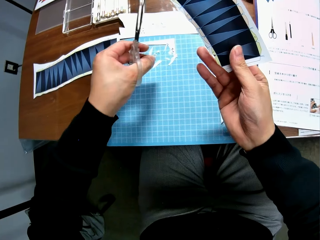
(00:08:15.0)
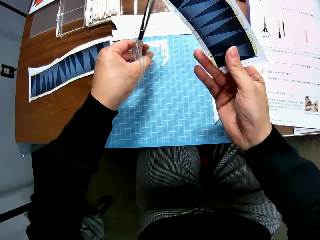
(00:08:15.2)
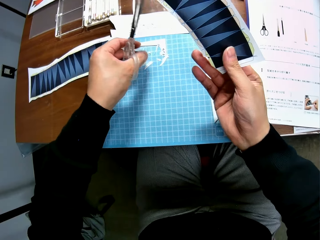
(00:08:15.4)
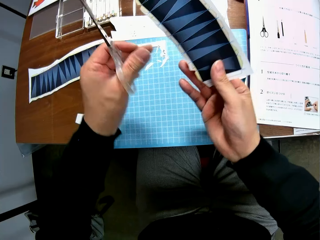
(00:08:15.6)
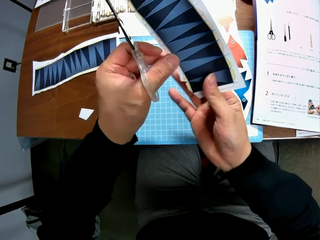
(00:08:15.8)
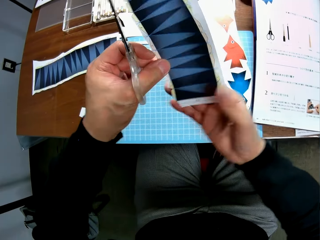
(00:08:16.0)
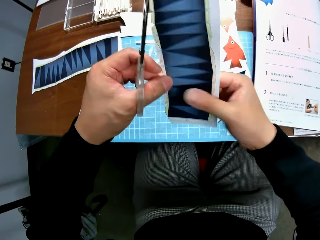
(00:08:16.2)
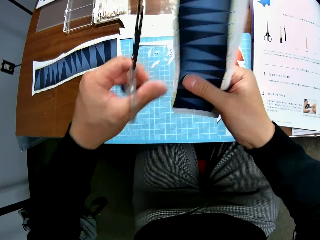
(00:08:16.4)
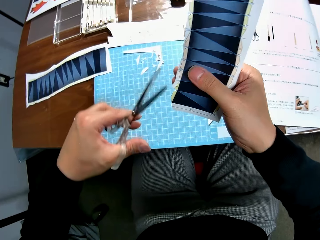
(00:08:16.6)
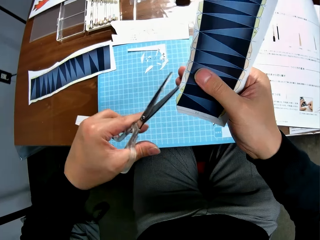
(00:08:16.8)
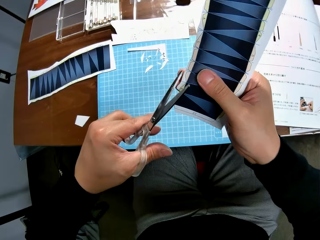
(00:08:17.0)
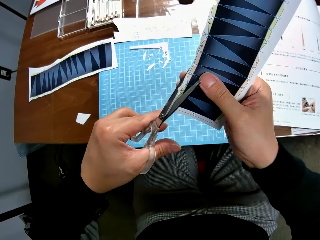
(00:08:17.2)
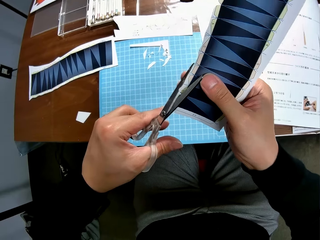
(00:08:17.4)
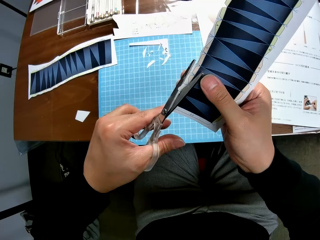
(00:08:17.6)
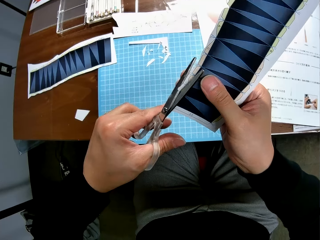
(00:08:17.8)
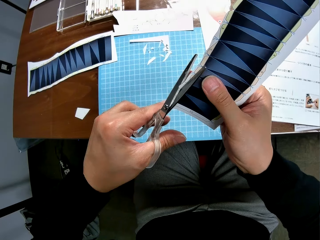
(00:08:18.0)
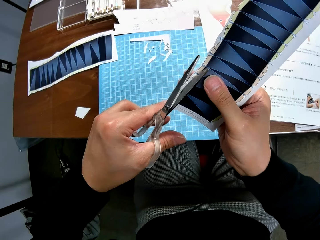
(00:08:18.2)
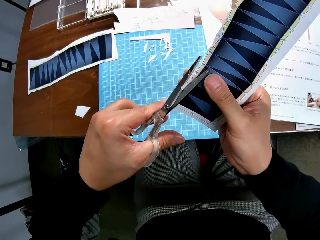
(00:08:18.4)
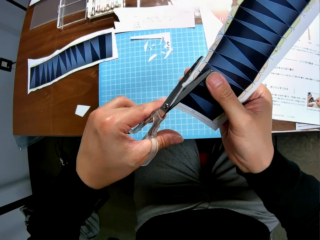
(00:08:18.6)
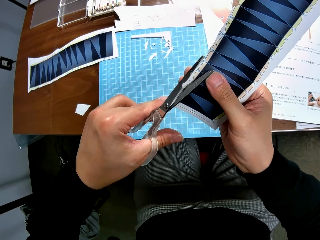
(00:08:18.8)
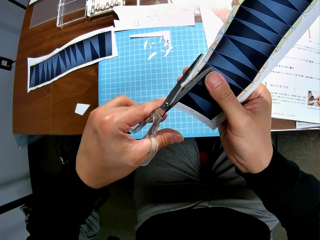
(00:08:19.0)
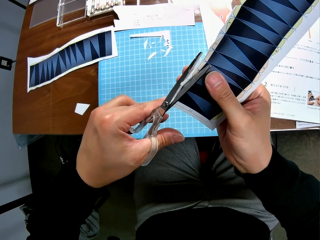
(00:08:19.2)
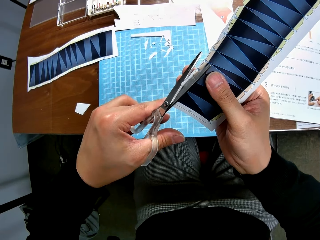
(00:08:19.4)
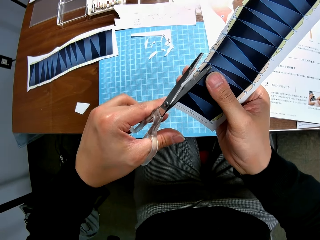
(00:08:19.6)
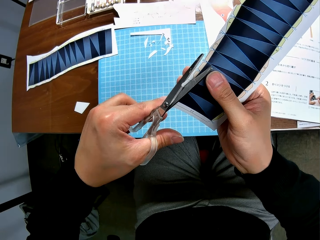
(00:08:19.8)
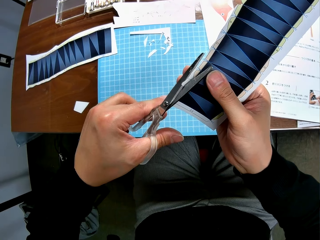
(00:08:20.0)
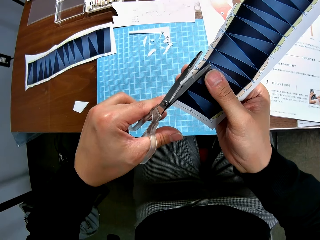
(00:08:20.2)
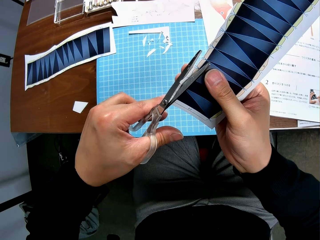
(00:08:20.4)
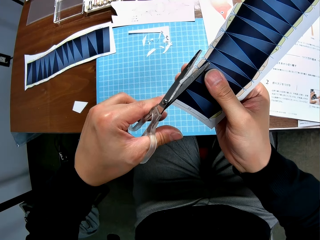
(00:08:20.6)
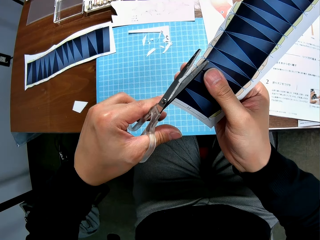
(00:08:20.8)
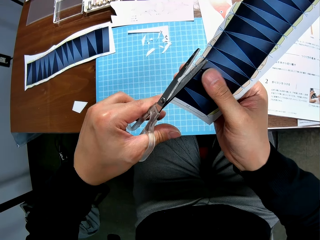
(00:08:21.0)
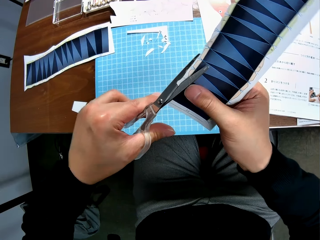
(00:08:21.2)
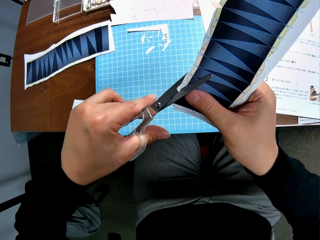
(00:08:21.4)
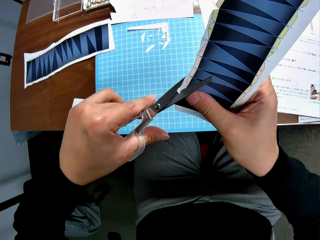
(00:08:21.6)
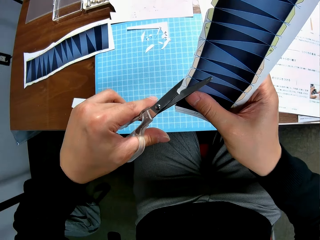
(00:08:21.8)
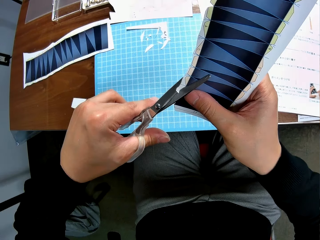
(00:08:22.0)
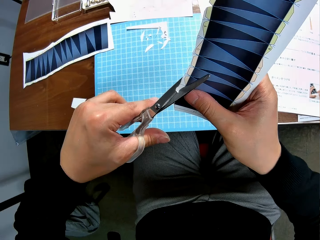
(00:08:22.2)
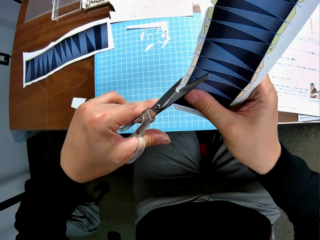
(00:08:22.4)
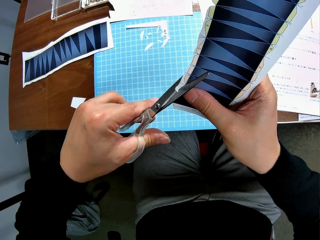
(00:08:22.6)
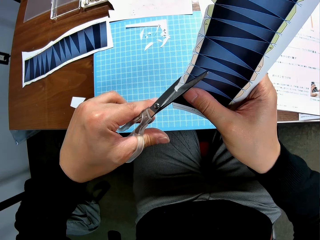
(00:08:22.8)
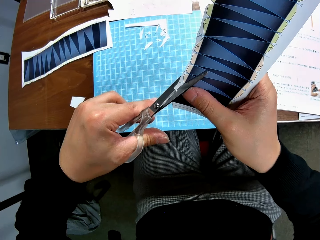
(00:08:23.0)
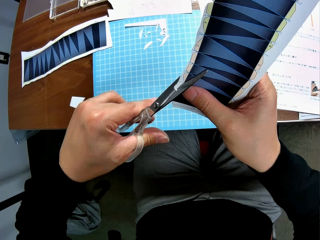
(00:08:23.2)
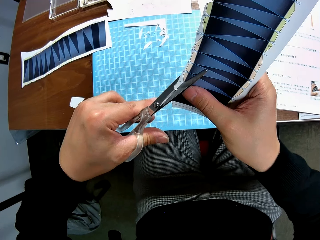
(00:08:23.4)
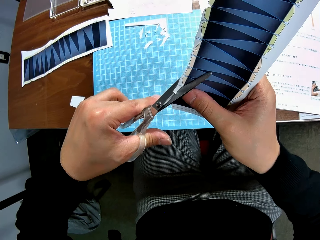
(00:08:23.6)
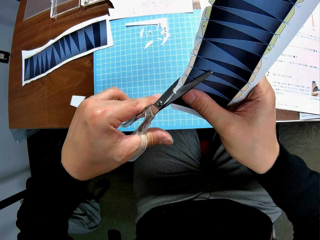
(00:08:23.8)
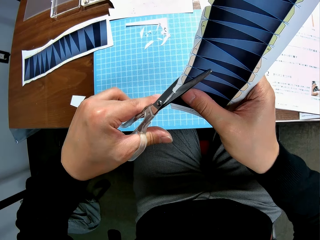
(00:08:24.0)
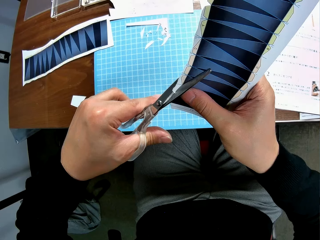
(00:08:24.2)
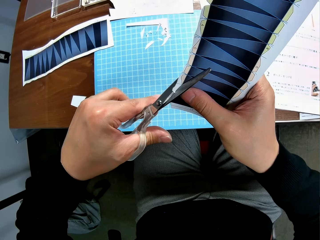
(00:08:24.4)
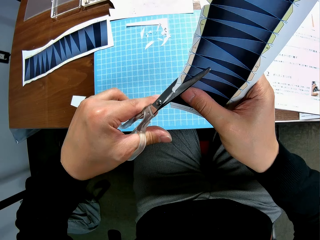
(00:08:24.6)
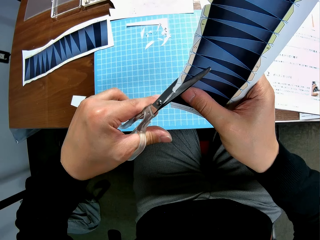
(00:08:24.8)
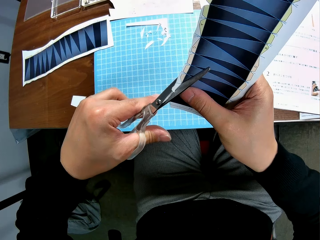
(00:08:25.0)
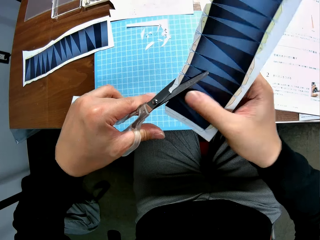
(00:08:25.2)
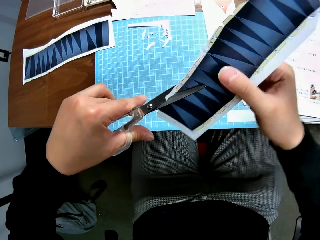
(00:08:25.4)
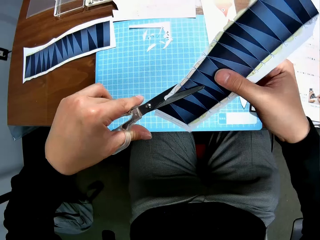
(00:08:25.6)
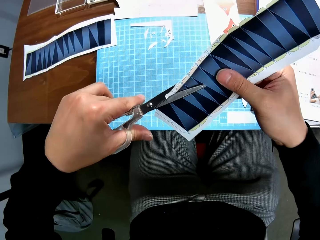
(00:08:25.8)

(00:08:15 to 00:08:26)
The camera wearer drops the cut piece on the cutting mat. They continue to craft the second paper stock with the scissors. They cut the paper with a pair of scissors.

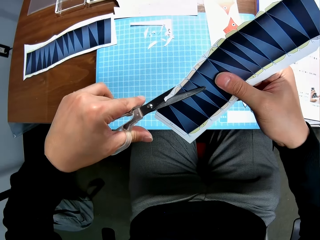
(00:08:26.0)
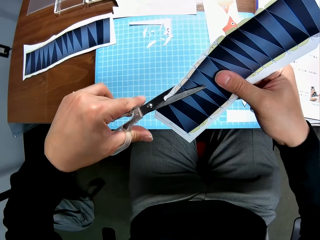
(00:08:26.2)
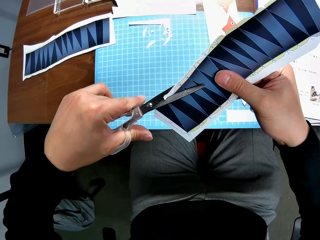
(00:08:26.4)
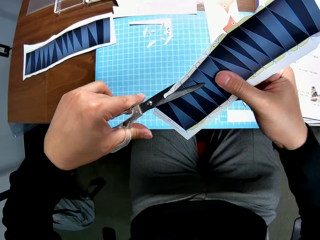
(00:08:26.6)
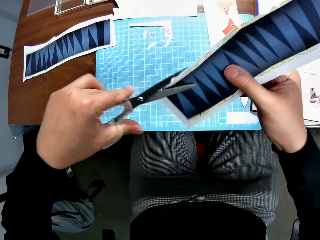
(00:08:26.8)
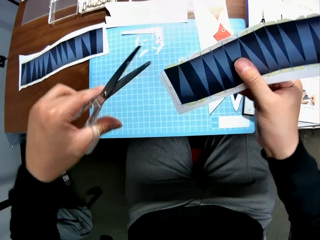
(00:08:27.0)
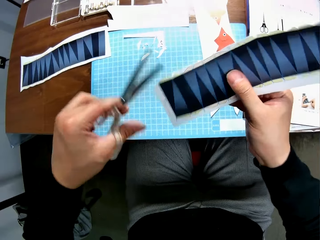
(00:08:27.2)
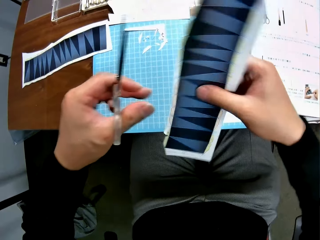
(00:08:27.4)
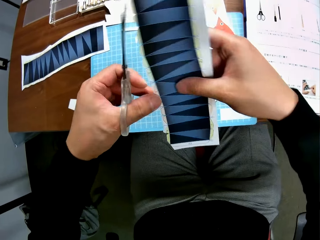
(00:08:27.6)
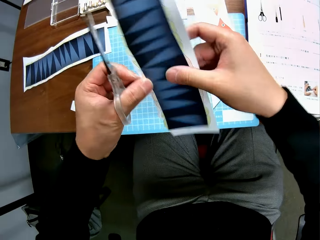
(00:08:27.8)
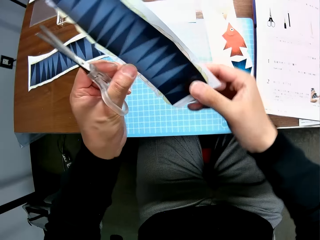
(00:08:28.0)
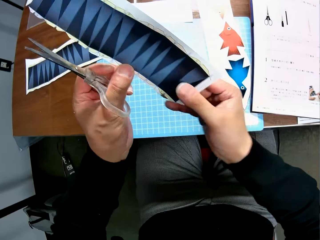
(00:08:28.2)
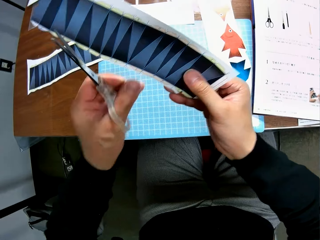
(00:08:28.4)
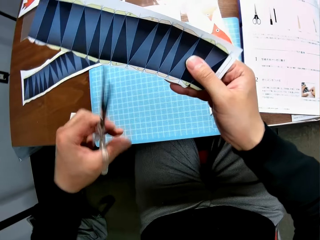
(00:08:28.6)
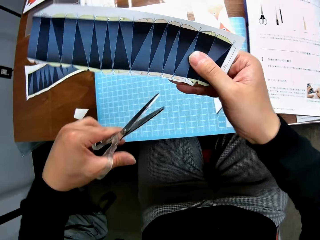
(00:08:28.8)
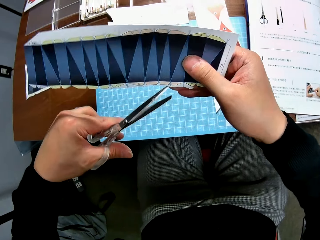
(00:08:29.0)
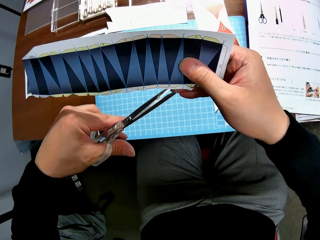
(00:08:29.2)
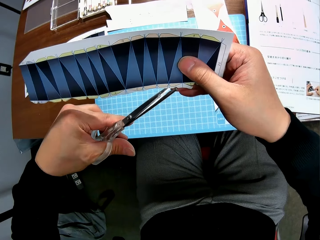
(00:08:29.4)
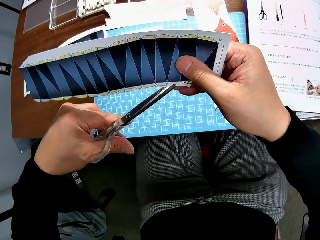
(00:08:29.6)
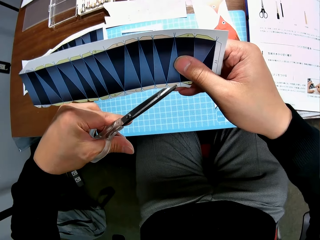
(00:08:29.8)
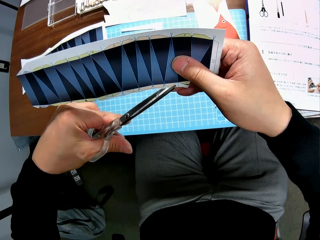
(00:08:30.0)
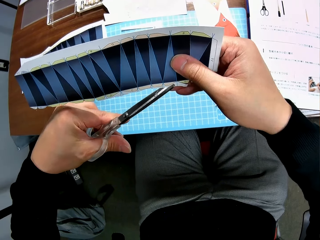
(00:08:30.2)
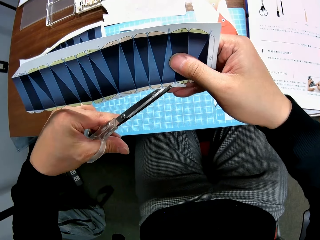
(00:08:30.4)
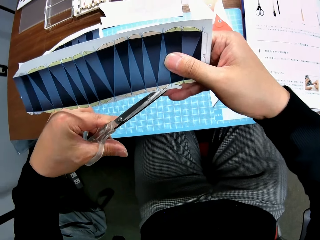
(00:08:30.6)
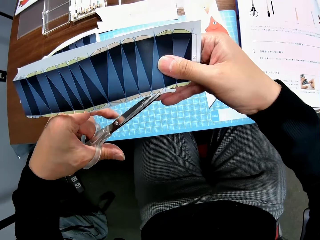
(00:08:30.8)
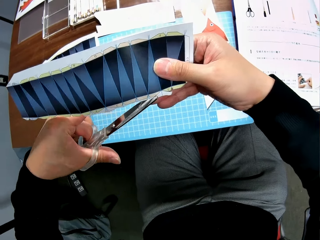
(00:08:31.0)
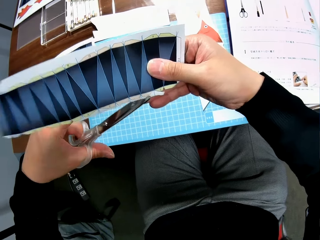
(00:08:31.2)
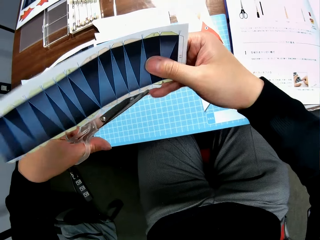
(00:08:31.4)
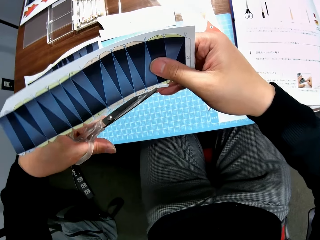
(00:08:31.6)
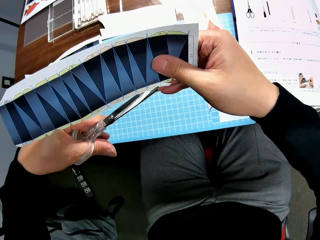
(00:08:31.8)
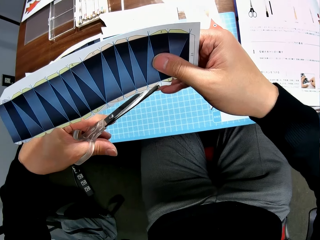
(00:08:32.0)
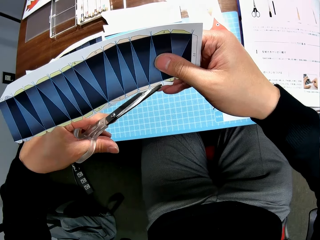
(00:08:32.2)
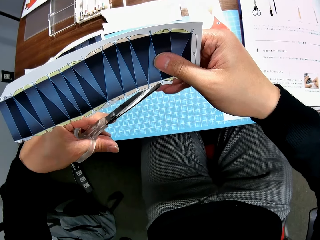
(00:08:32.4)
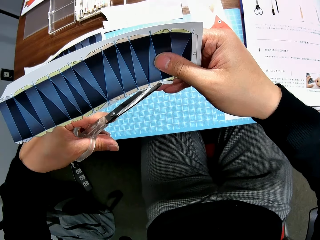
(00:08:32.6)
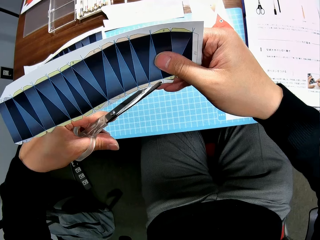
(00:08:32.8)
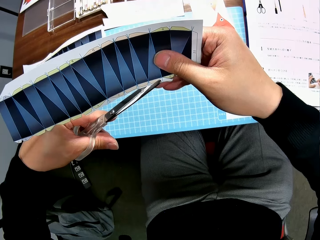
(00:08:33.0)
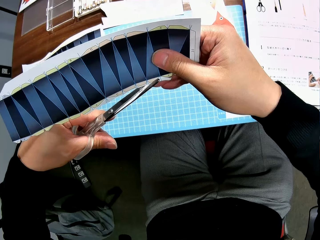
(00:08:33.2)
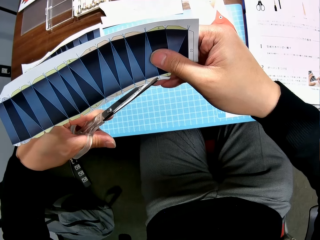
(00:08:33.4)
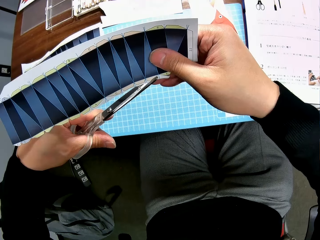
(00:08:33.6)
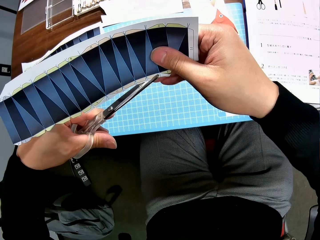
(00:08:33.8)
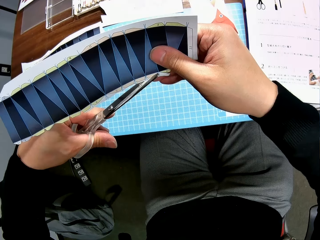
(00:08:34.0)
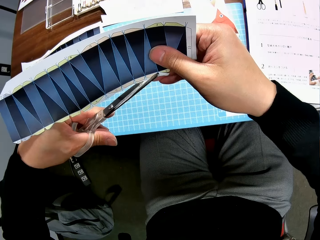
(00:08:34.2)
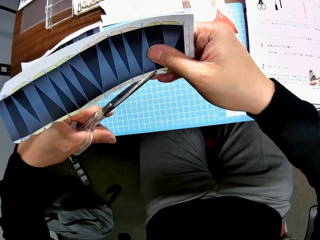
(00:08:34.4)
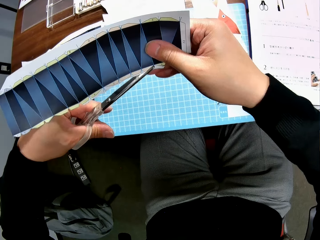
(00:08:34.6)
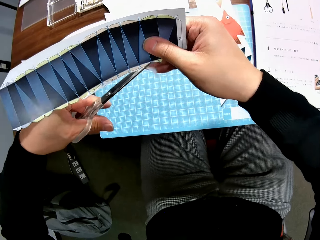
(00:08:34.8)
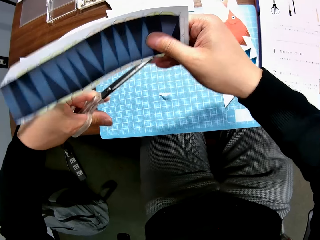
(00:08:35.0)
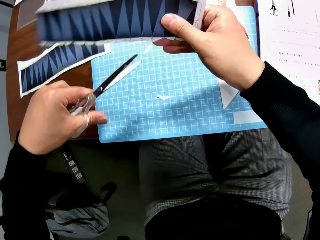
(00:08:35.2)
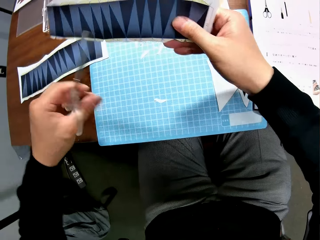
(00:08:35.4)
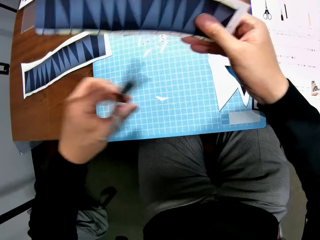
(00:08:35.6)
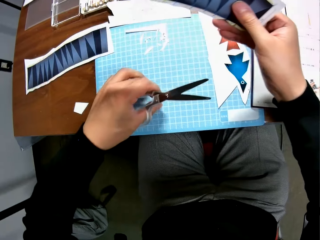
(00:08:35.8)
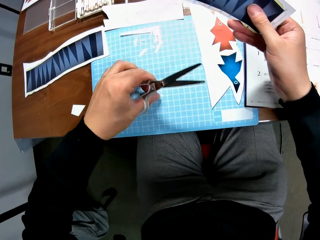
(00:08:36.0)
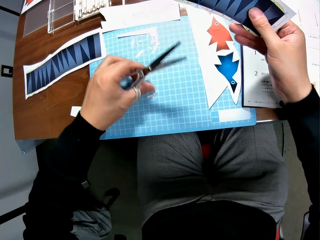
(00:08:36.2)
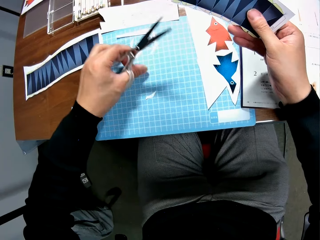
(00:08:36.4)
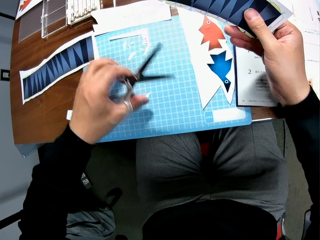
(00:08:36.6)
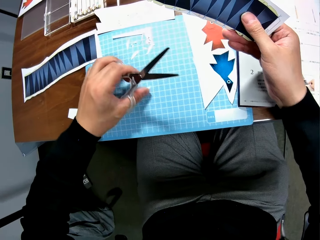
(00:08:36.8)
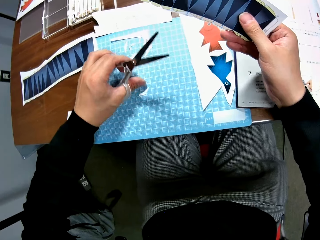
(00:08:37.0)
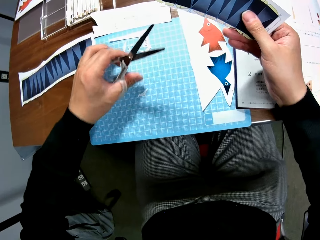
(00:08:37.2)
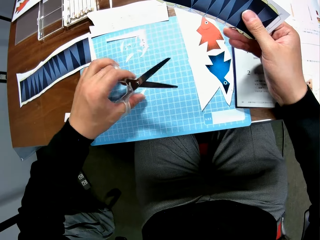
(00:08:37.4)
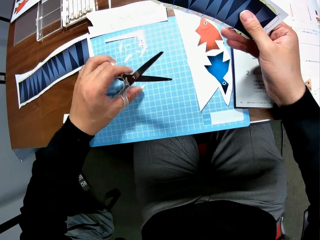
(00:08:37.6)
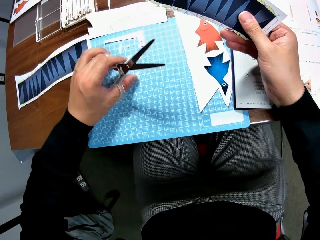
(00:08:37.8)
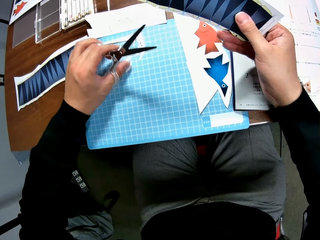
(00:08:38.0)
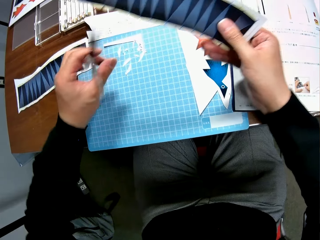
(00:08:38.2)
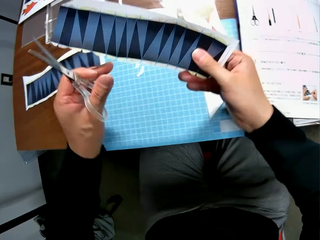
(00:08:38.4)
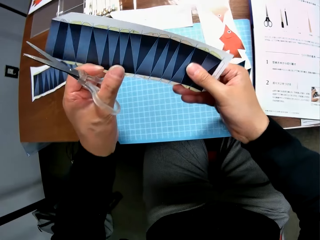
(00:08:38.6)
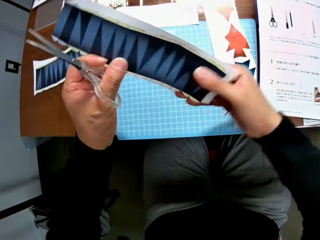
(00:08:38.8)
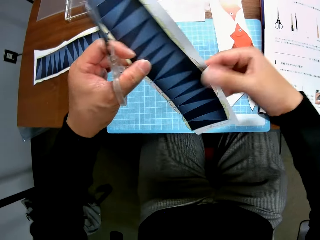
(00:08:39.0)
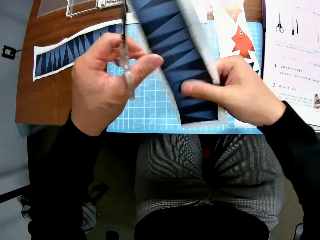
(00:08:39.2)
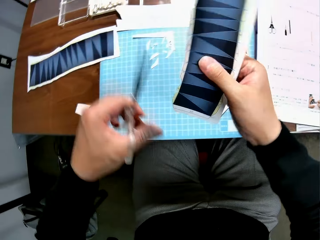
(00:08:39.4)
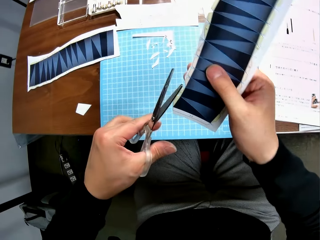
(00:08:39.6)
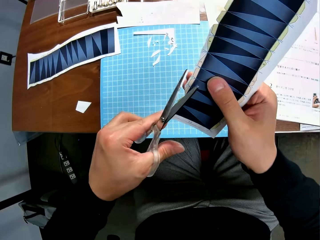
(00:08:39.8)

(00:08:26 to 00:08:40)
The camera wearer turns the paper. They cut the paper with a pair of scissors. They move another cut piece on the cutting mat to the side of the other cut pieces. They drop the paper on something. They push the papers. They continue to craft the second paper stock with the scissors.
